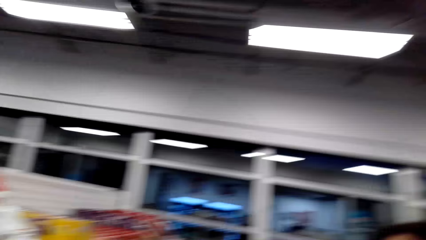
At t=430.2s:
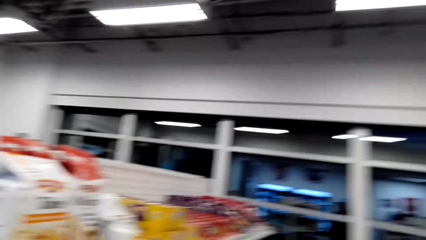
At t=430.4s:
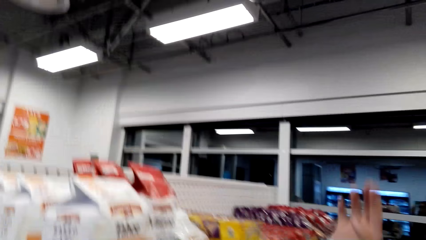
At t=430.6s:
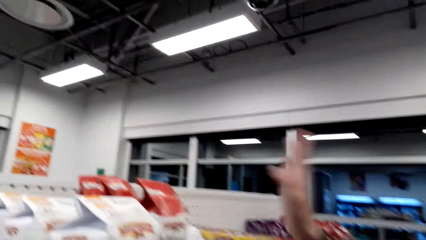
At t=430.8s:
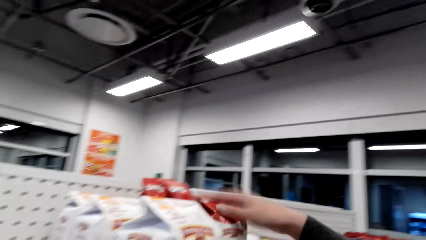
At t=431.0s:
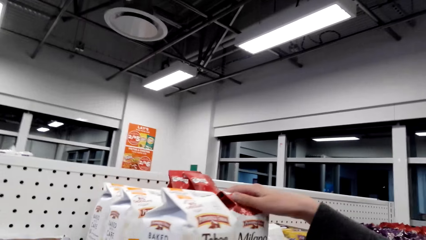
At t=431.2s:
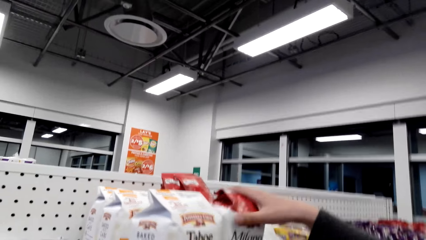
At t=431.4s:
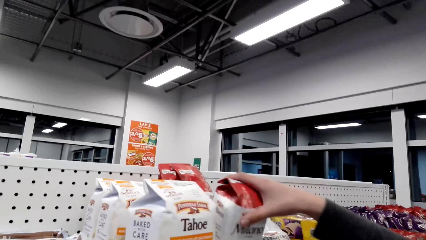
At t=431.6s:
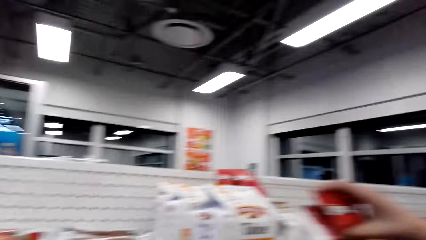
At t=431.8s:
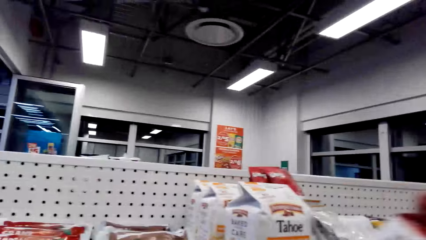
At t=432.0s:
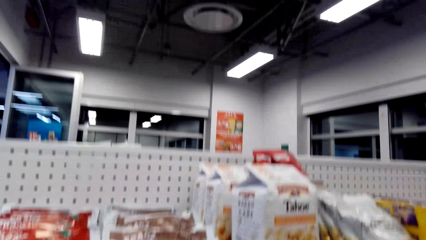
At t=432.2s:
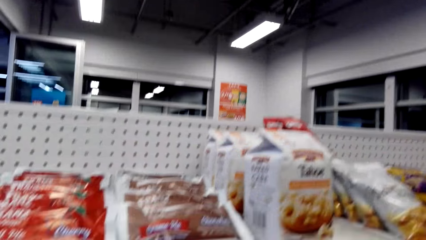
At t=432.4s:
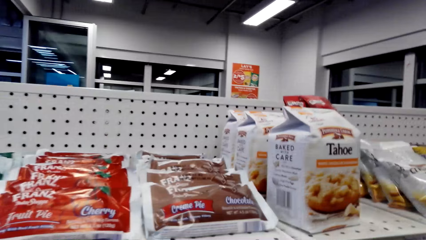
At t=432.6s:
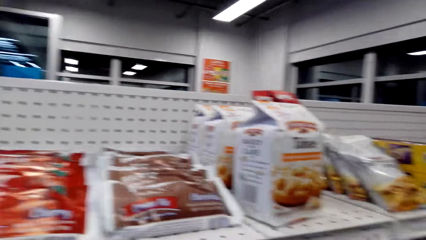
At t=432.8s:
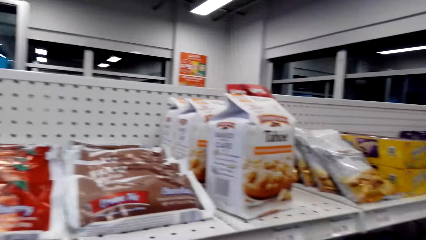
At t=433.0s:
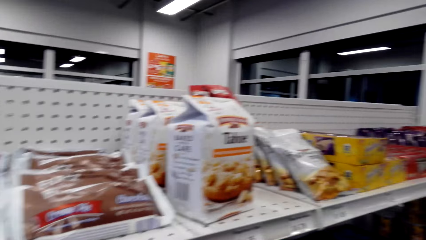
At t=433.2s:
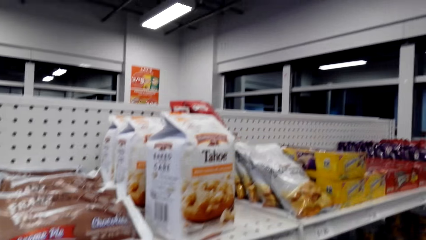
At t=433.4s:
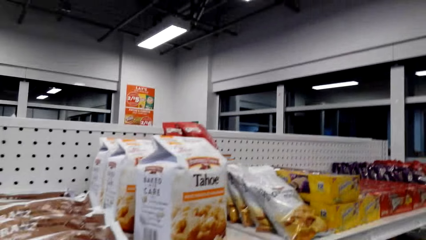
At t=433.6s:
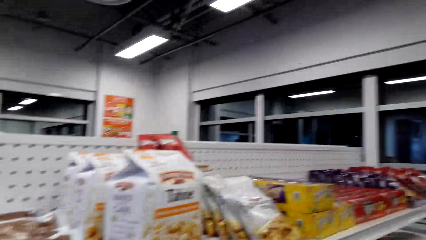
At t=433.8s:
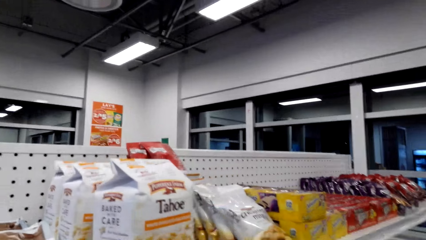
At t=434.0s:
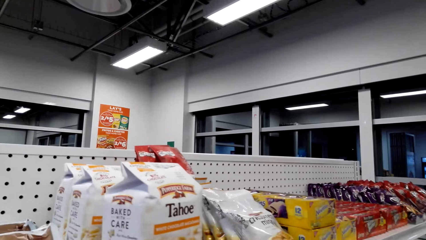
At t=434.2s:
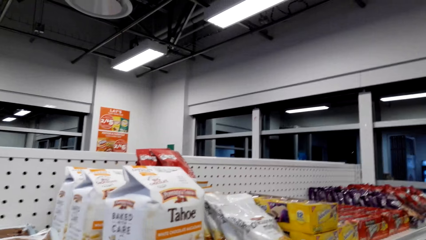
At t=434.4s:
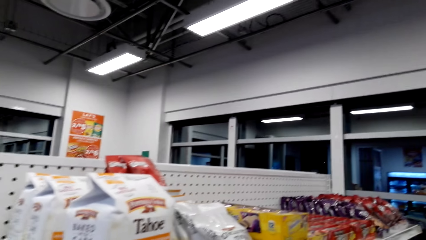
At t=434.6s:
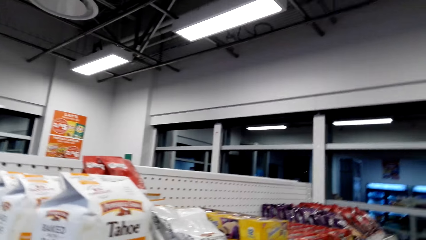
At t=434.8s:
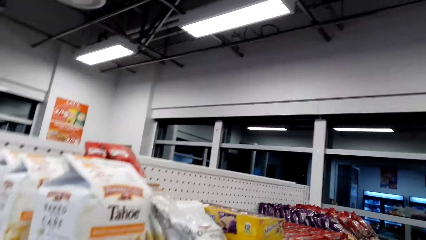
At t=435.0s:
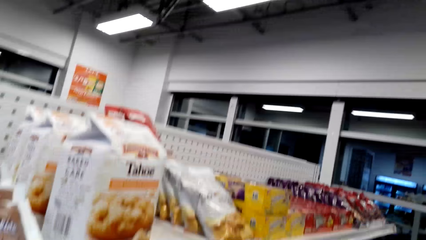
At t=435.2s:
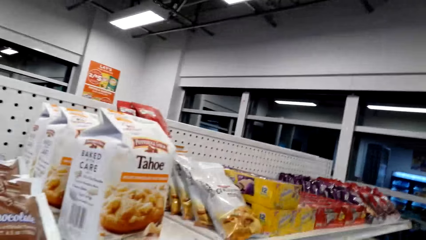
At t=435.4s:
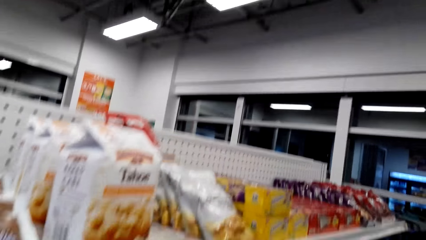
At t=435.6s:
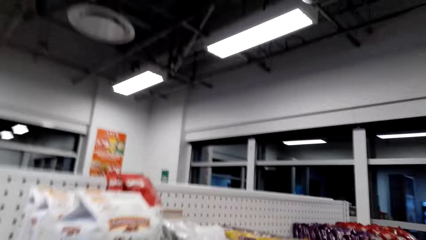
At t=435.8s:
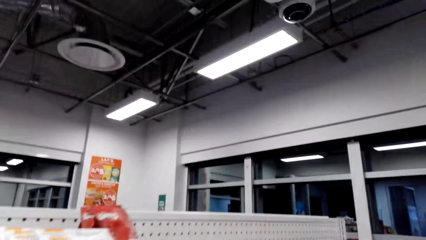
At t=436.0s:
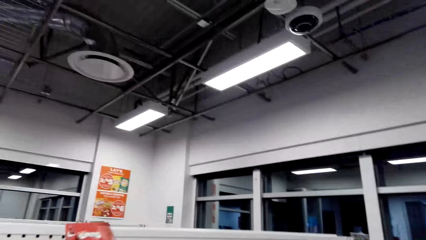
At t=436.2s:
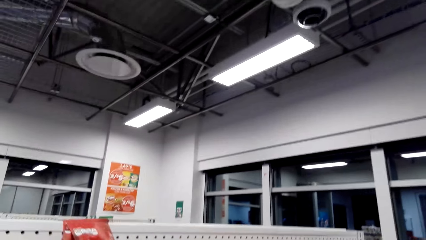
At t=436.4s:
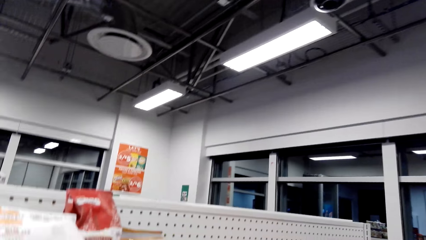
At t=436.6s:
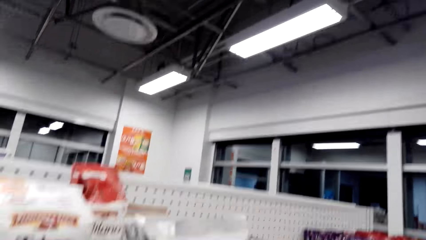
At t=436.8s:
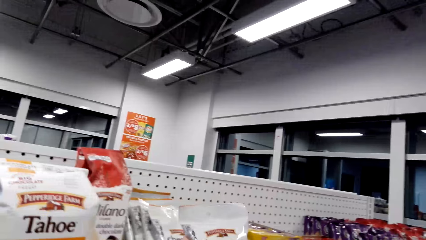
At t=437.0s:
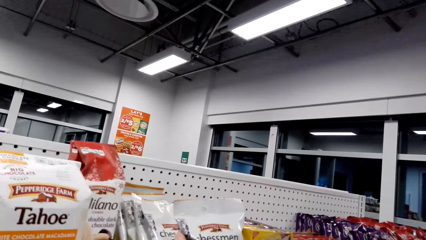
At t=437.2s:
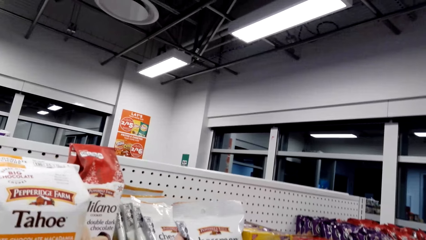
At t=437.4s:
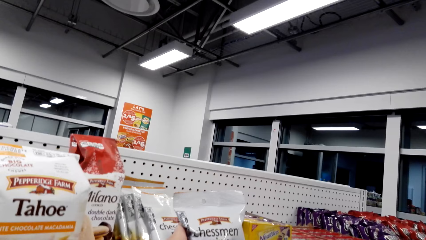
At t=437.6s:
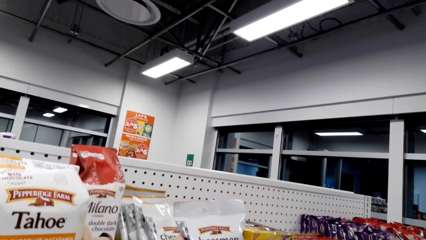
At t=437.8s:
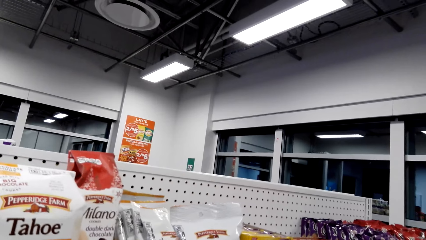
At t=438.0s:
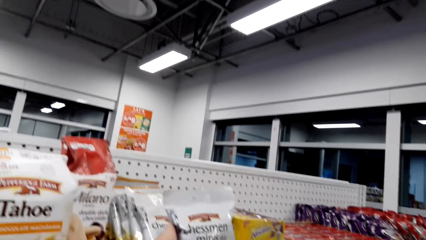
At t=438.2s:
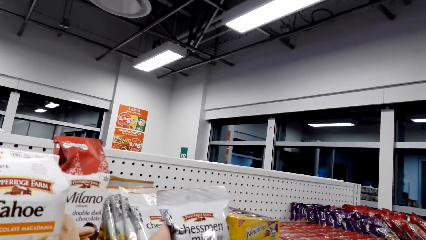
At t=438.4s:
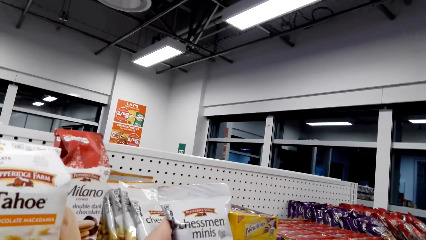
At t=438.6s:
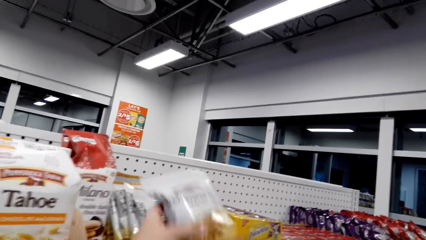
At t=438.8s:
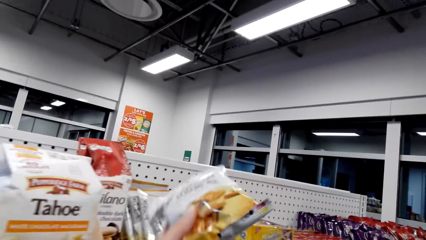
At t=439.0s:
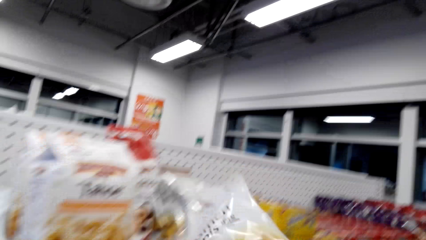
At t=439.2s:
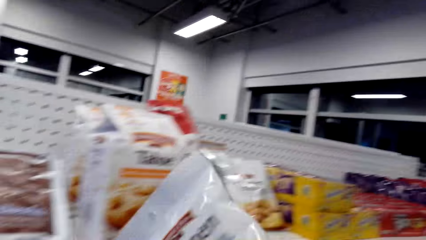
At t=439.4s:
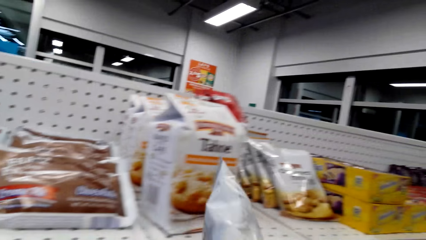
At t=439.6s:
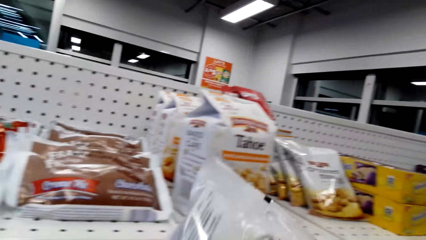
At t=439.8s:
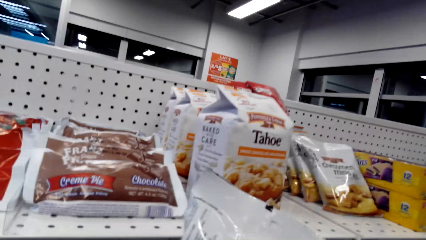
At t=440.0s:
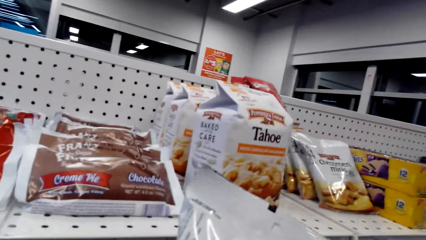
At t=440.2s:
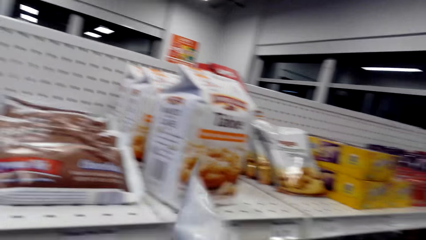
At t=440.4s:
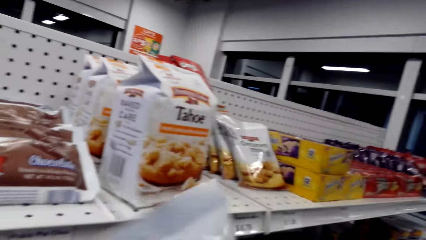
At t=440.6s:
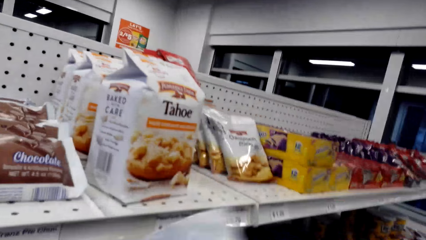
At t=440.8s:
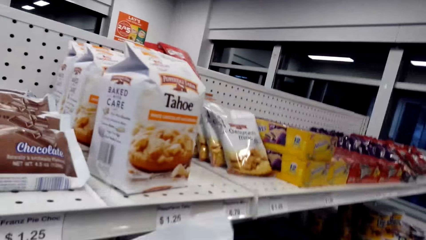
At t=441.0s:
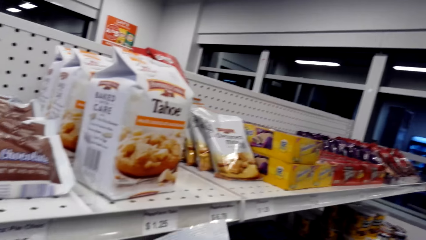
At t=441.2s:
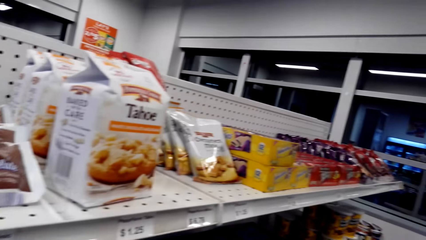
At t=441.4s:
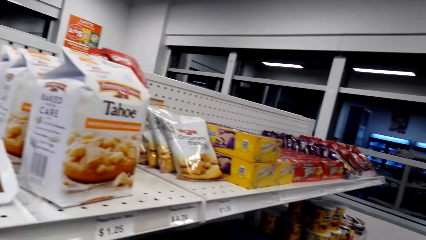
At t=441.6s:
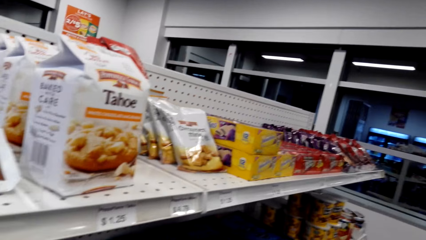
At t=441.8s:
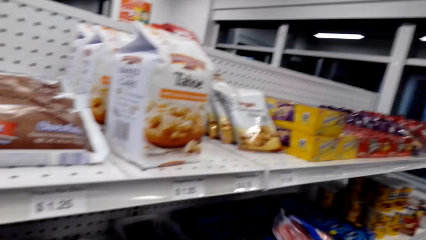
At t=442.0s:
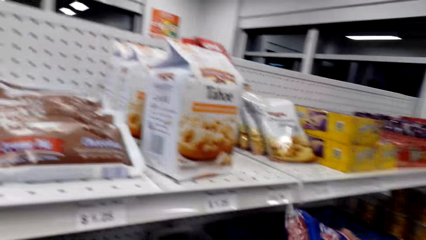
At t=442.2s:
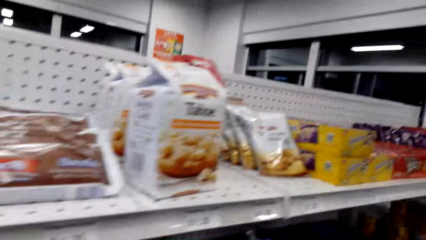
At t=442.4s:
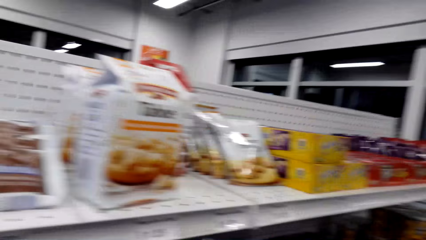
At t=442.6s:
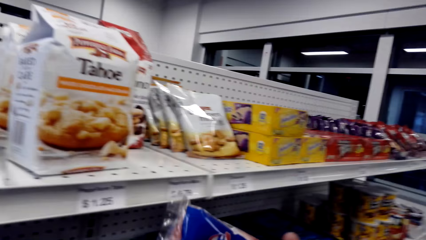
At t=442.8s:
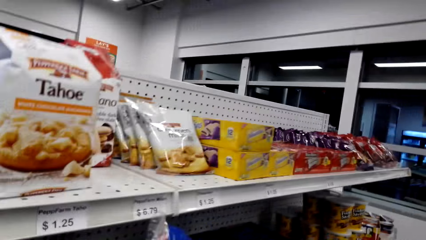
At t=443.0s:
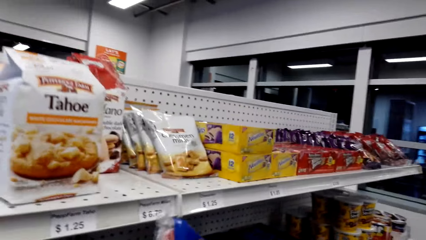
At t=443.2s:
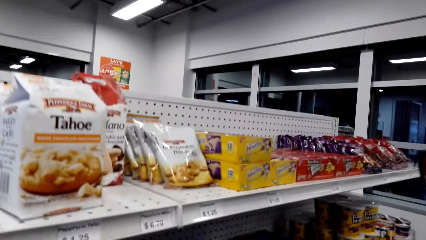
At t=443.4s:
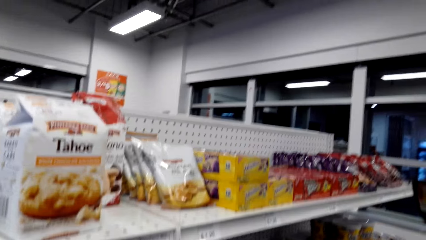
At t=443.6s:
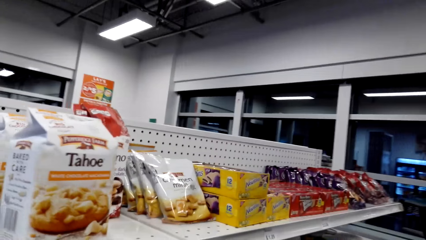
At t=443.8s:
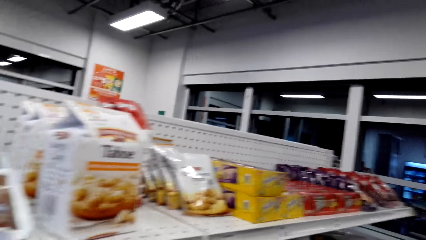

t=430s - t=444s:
A person picks a Milano cookie pack. The camera wearer picks a Chessmen Minis pack.
